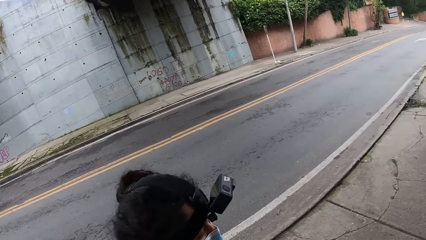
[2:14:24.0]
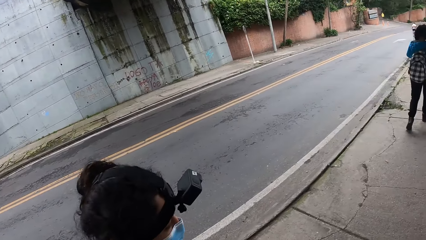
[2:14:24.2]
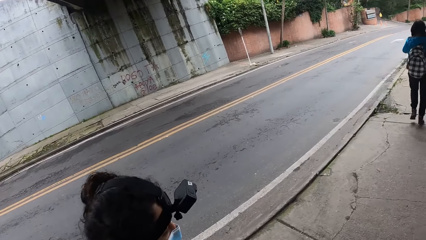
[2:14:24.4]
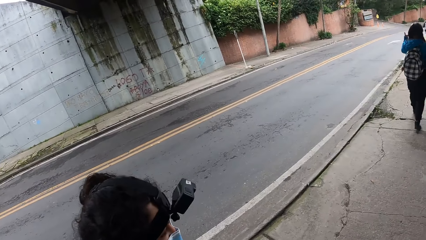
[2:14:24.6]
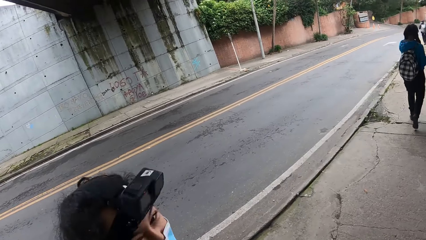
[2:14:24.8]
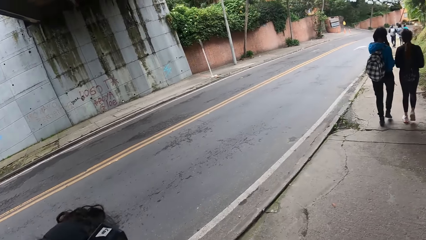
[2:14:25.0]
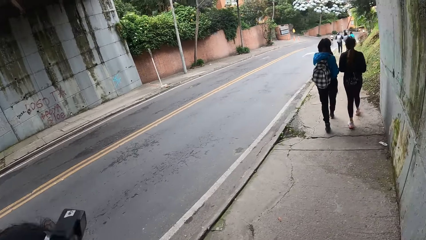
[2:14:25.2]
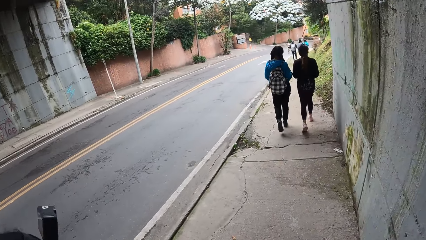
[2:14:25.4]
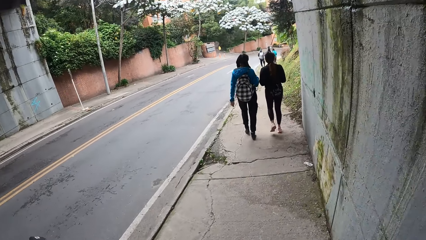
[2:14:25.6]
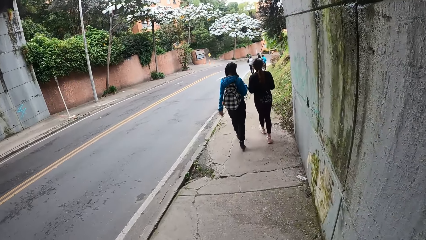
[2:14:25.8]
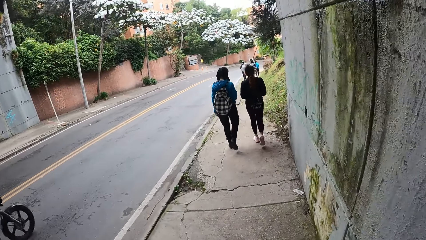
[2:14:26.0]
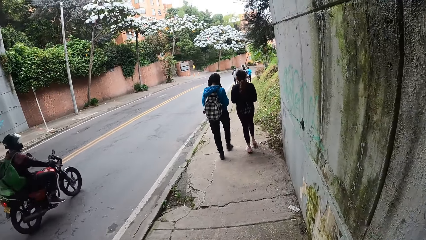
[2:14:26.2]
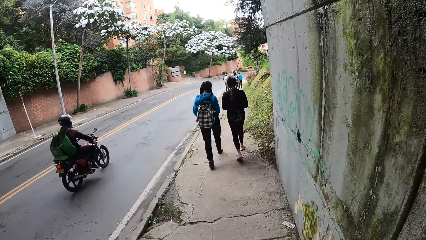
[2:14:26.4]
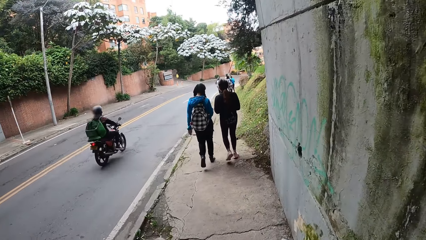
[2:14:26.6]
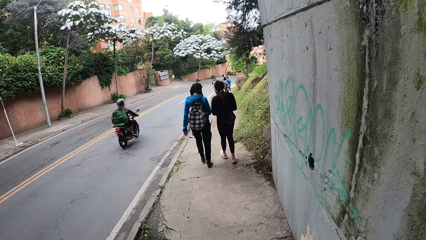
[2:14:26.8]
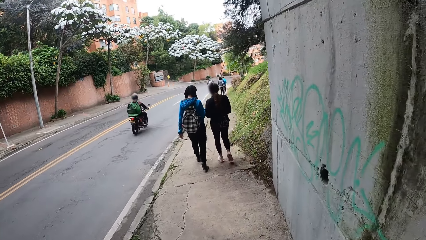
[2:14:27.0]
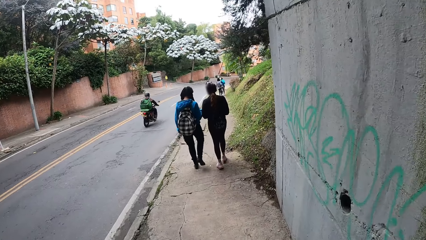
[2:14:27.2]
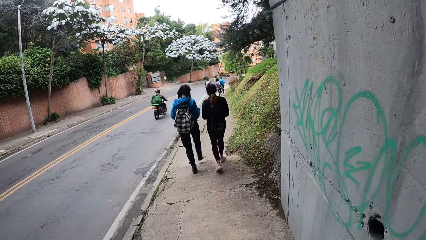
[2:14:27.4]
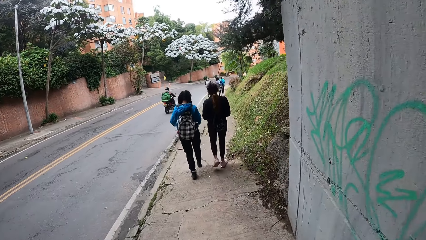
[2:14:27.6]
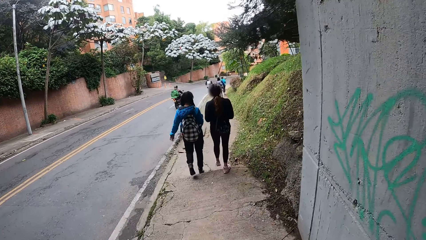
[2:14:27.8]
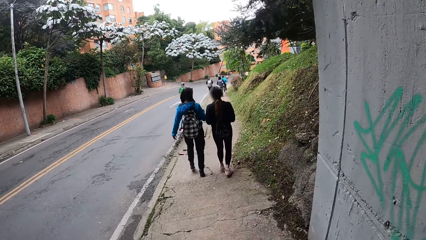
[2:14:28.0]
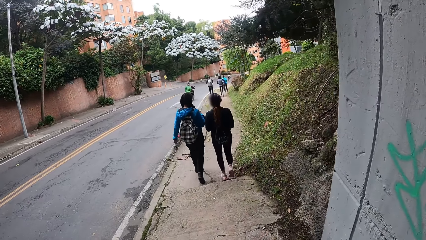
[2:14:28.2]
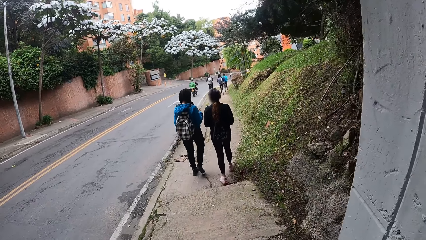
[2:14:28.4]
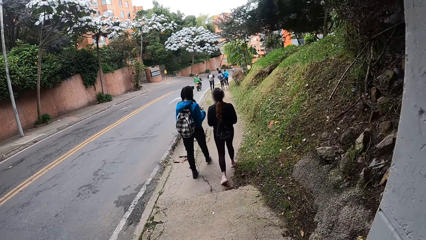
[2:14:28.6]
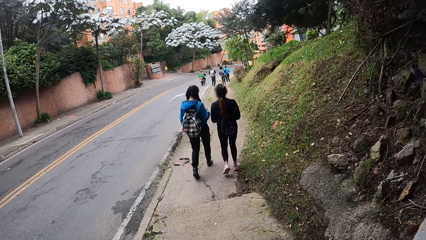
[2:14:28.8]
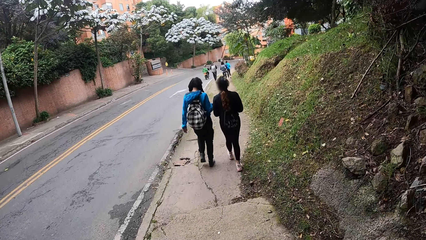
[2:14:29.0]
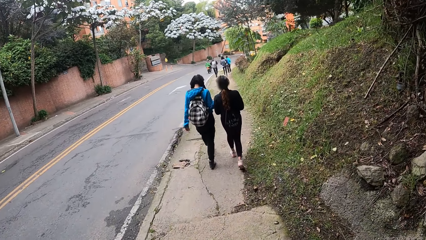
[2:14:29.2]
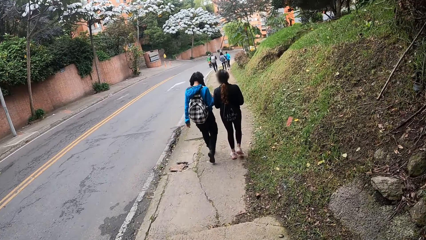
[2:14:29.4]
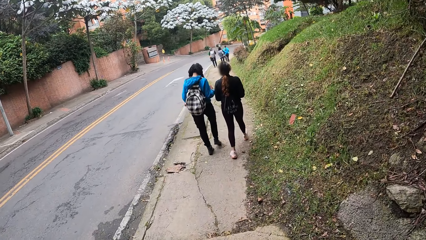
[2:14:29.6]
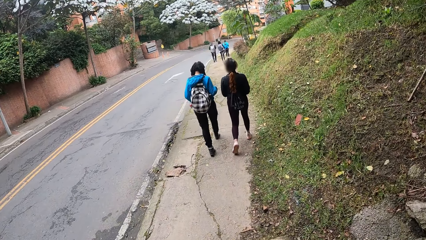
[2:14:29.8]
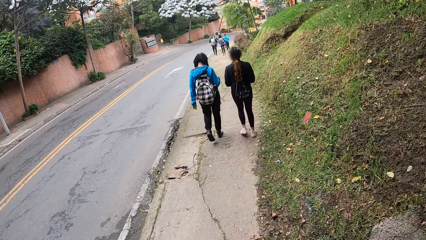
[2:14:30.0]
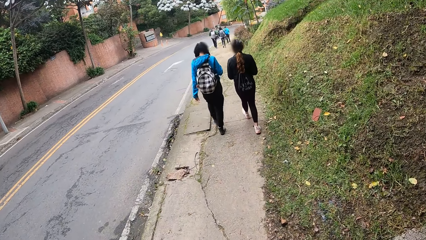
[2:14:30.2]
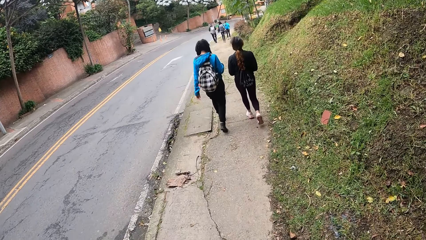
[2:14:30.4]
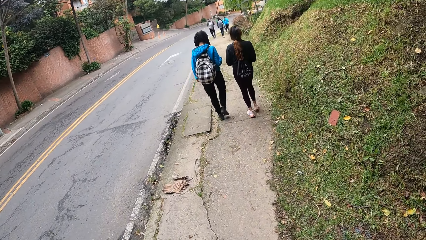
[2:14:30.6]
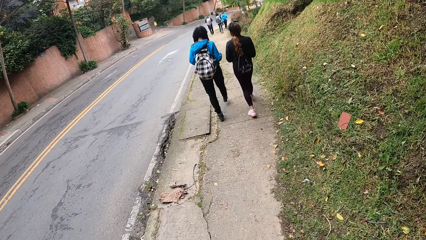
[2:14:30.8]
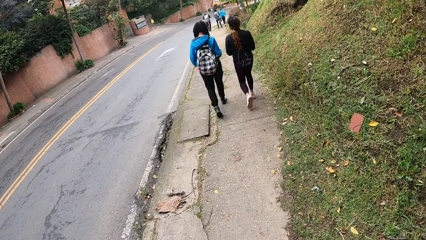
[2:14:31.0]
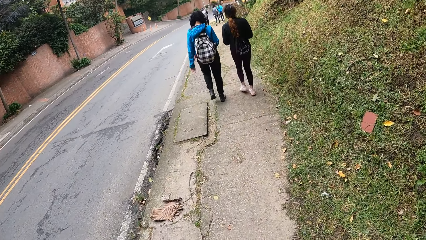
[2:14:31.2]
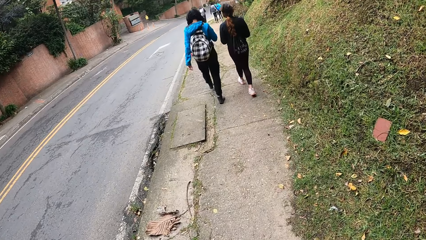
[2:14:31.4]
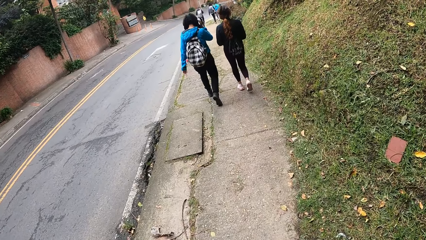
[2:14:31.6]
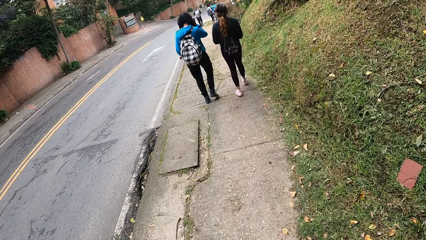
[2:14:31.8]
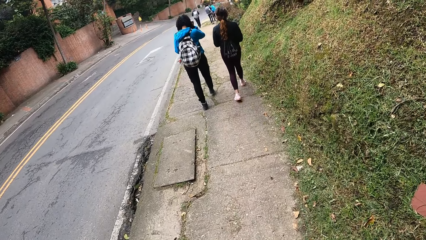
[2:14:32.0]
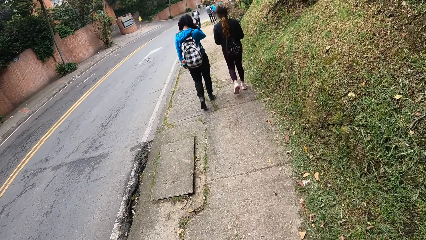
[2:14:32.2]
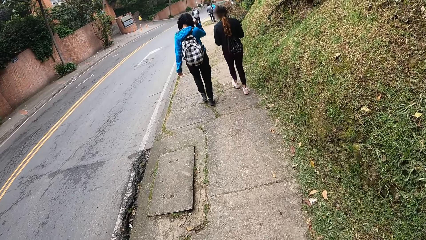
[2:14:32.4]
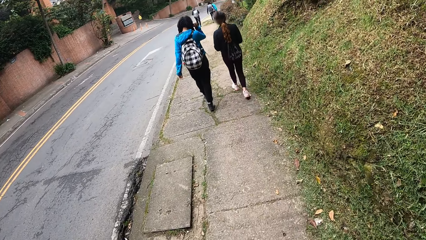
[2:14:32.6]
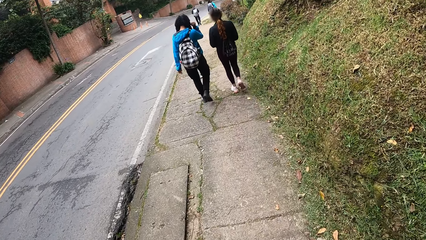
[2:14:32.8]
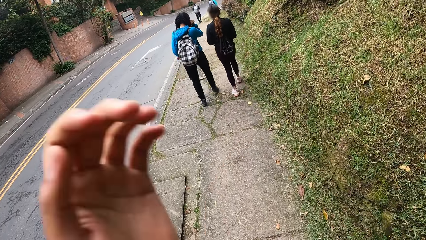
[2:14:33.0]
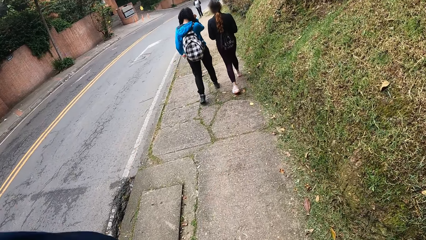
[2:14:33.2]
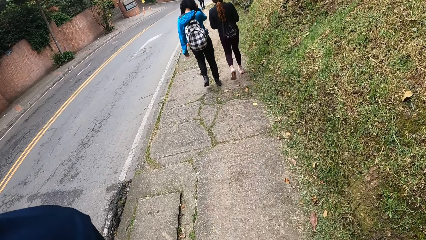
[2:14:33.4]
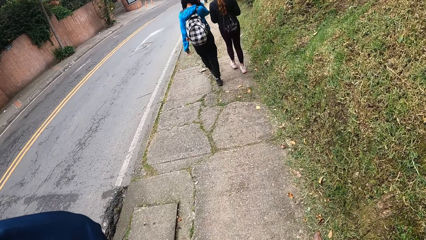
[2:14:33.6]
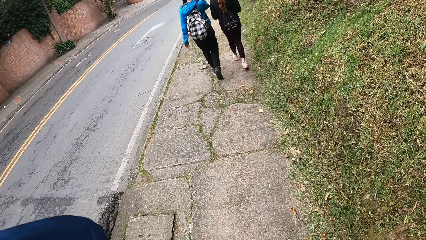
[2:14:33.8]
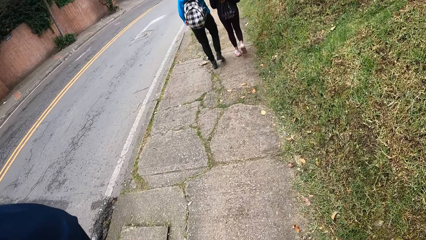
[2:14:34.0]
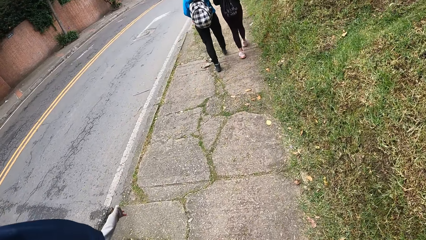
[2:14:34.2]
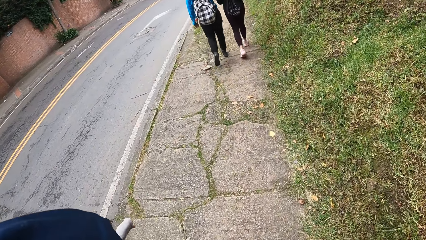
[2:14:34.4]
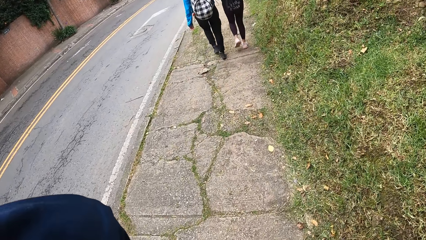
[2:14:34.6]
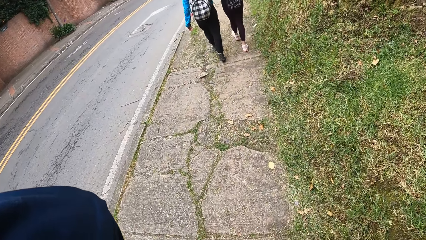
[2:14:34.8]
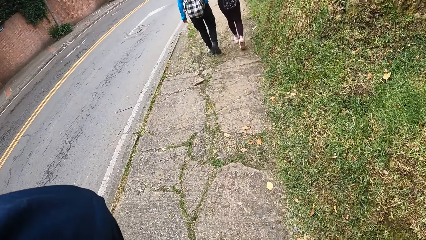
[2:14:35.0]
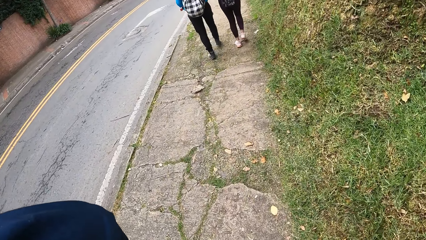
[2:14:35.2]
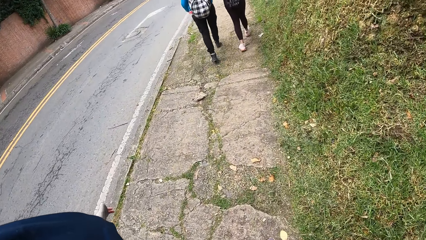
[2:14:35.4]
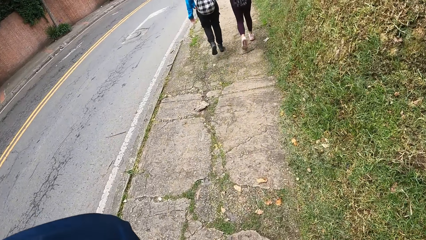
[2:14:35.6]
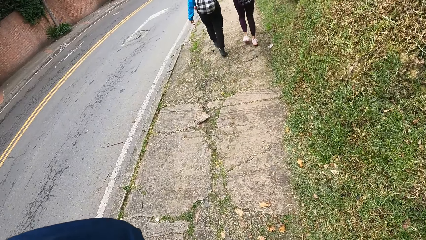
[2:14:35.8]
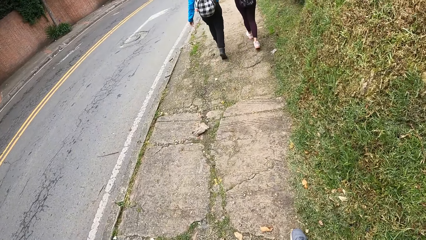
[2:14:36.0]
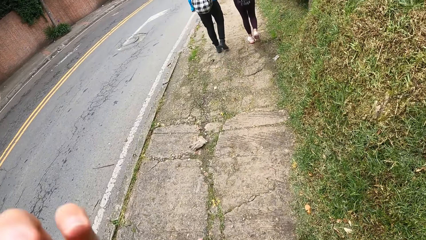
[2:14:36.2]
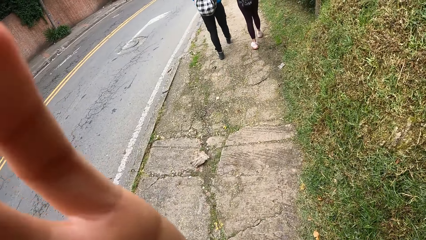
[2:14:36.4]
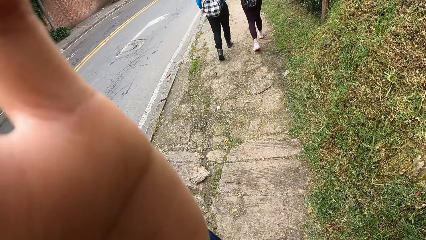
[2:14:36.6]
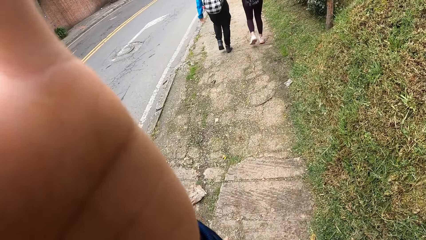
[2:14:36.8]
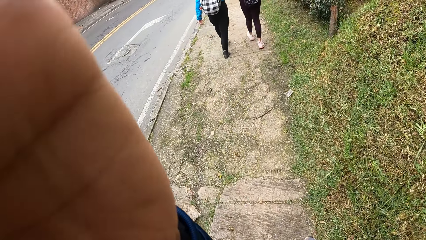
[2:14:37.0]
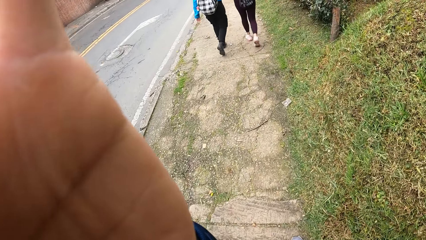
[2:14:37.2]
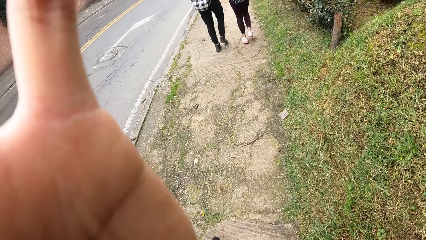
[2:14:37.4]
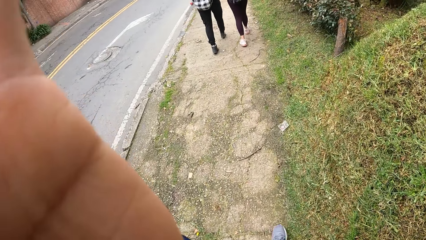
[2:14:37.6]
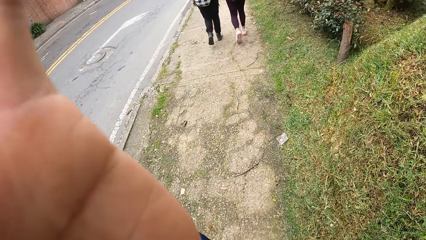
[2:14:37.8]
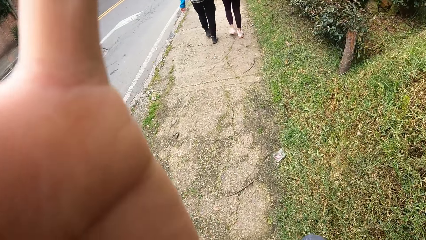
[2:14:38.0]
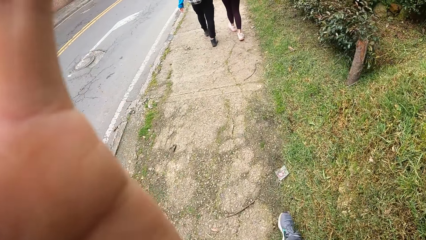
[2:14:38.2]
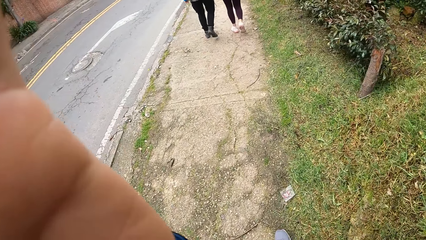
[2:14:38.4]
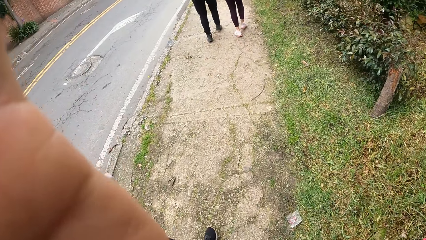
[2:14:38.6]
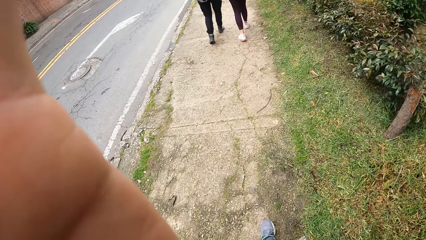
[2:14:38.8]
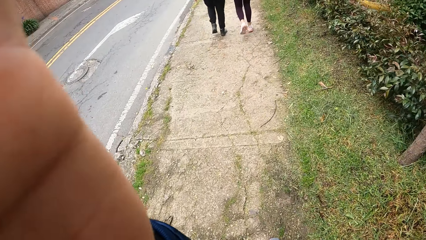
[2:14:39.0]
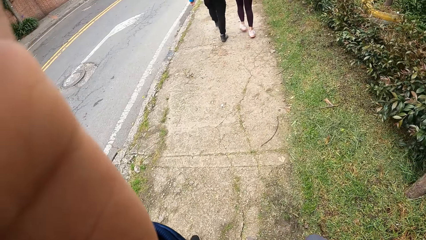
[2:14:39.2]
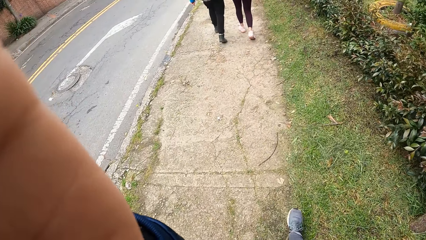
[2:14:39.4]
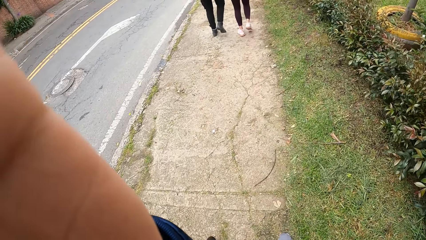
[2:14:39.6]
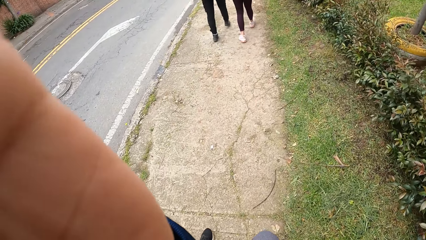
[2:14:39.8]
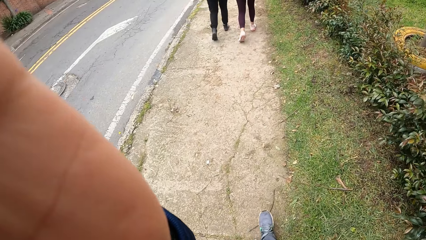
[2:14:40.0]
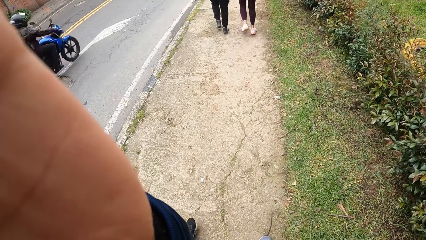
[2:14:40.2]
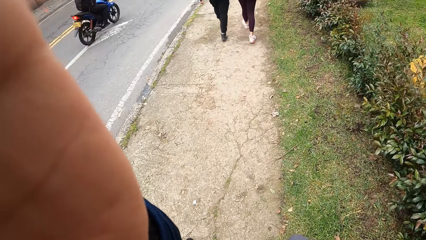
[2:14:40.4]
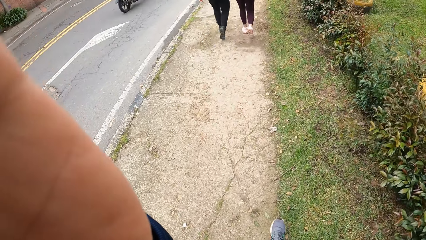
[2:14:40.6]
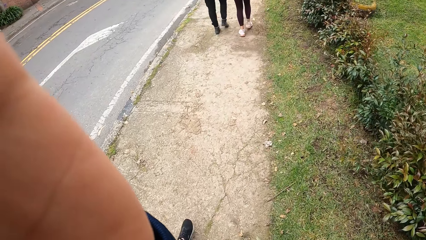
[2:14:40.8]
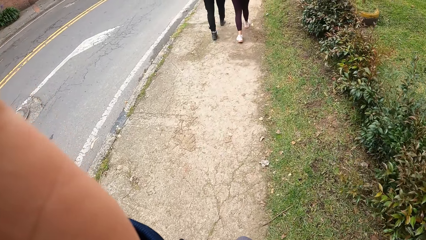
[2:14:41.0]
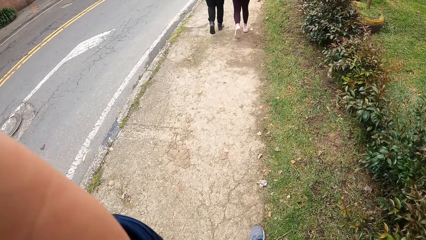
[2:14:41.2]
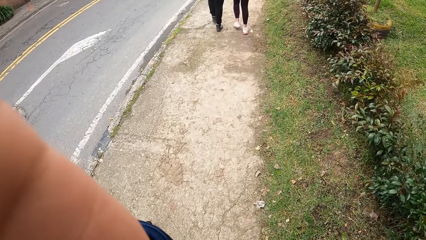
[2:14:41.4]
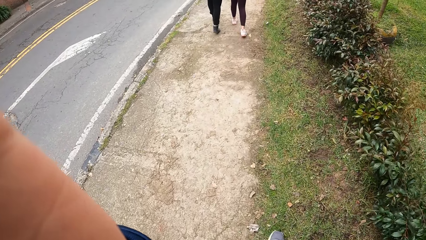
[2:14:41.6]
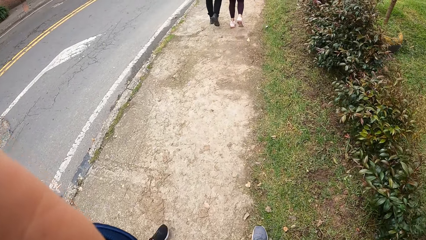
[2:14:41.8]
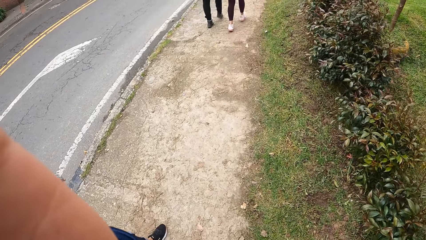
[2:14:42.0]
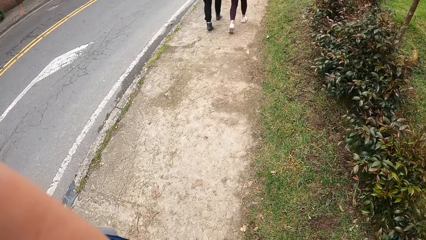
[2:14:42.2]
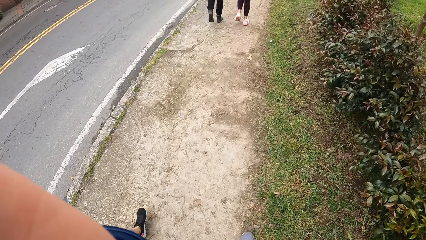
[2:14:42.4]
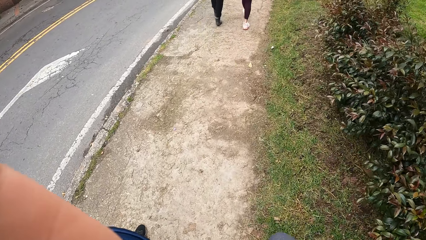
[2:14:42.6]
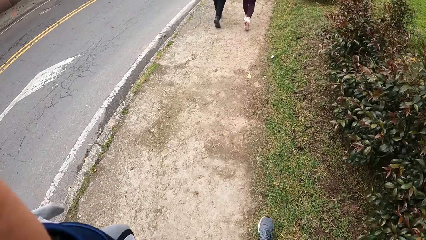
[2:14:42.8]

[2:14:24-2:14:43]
A red motorcycle rides past the camera wearer. The camera wearer scratches his head with his left hand. He scratches the face. A blue motorcycle rides past the camera wearer.
